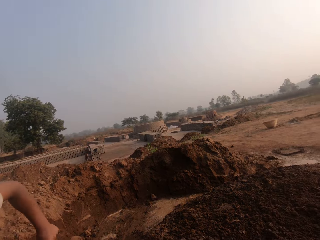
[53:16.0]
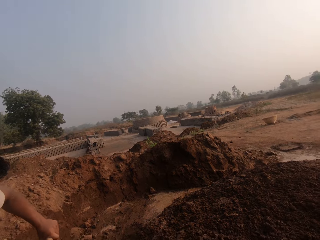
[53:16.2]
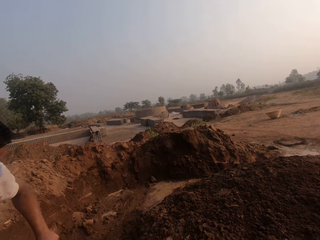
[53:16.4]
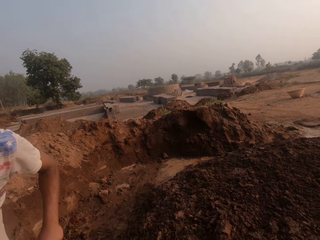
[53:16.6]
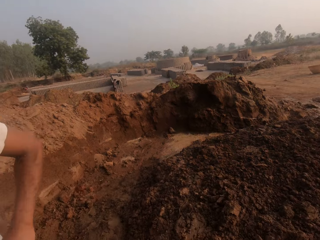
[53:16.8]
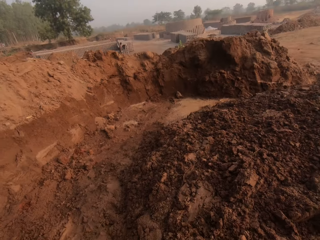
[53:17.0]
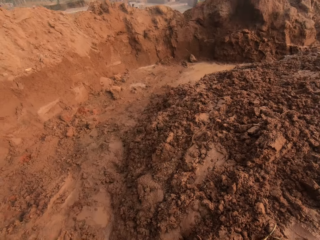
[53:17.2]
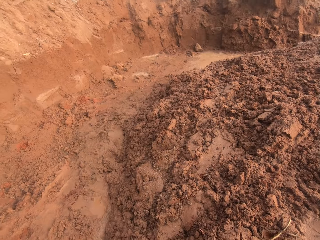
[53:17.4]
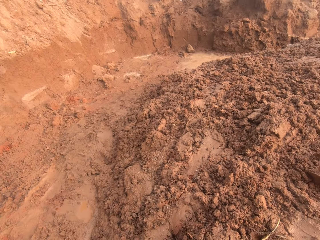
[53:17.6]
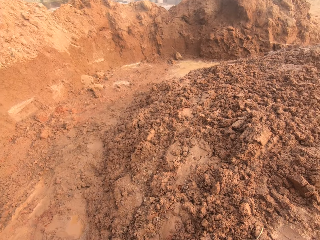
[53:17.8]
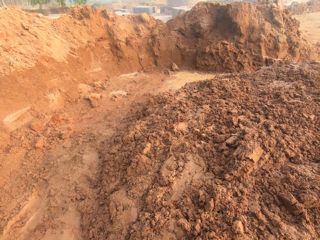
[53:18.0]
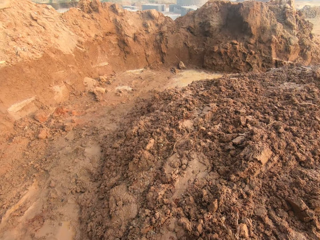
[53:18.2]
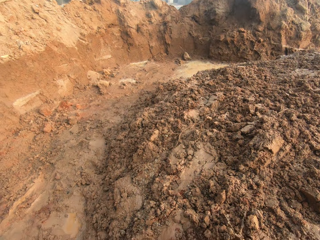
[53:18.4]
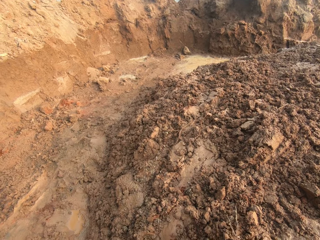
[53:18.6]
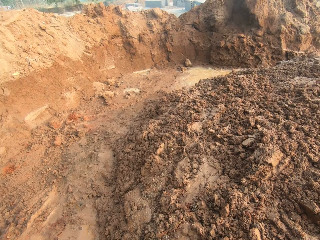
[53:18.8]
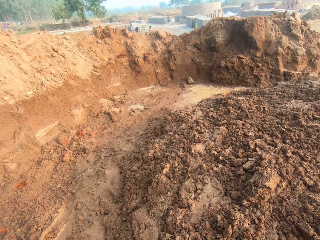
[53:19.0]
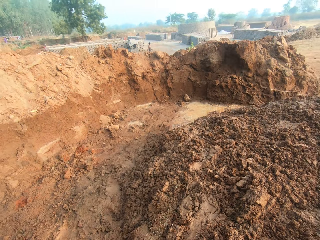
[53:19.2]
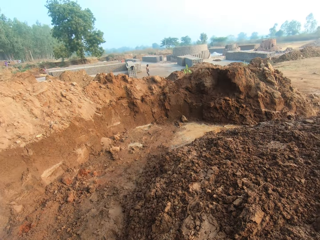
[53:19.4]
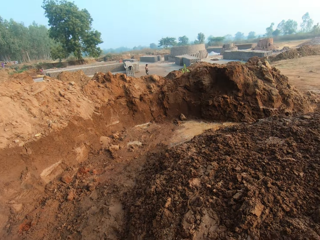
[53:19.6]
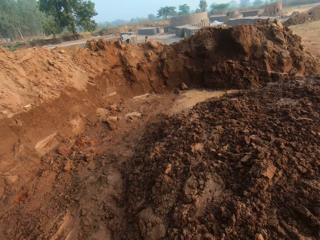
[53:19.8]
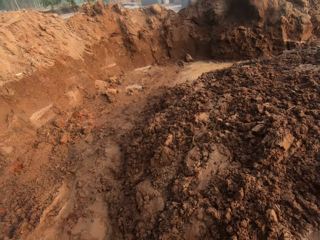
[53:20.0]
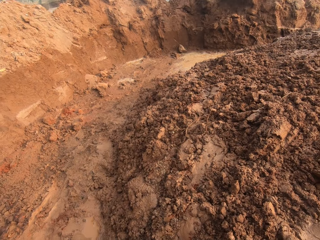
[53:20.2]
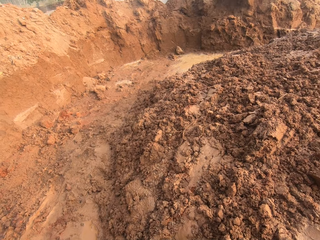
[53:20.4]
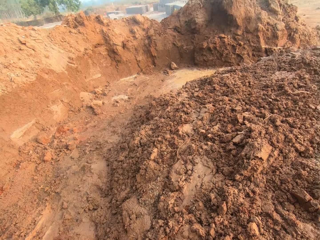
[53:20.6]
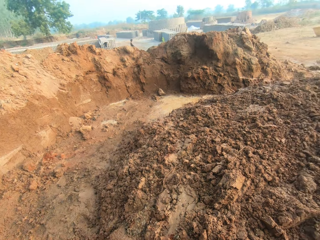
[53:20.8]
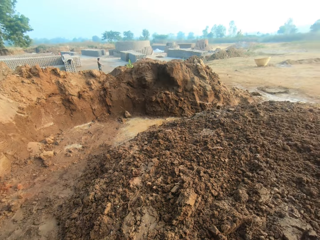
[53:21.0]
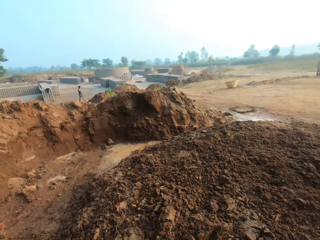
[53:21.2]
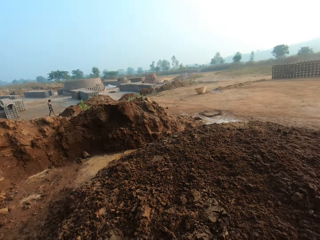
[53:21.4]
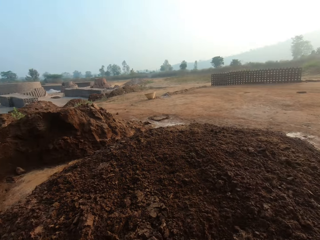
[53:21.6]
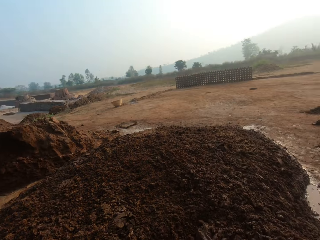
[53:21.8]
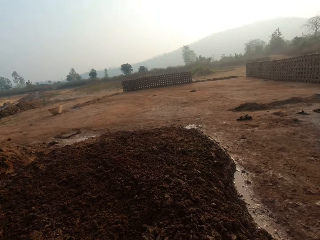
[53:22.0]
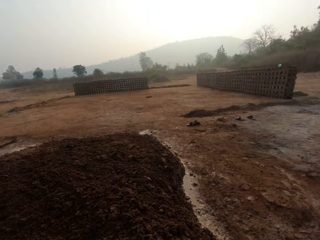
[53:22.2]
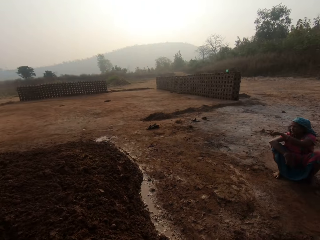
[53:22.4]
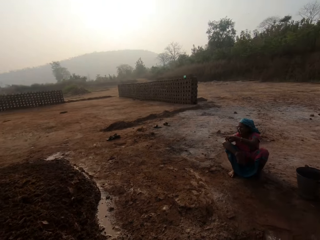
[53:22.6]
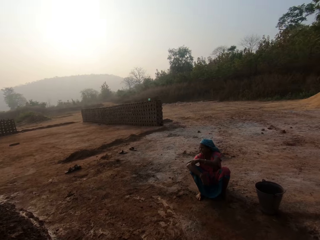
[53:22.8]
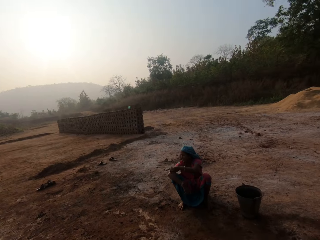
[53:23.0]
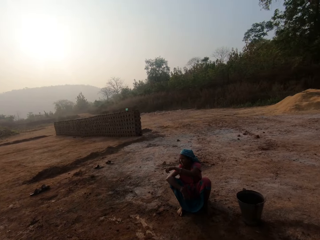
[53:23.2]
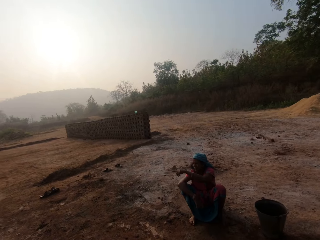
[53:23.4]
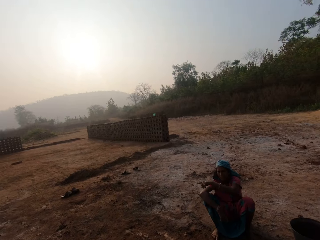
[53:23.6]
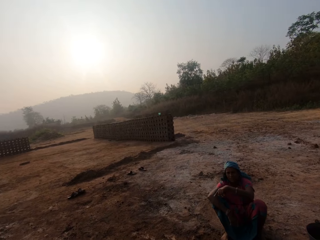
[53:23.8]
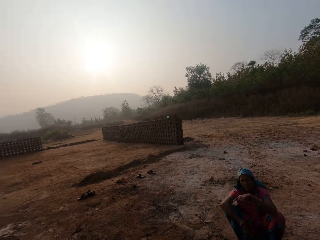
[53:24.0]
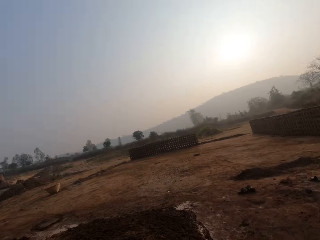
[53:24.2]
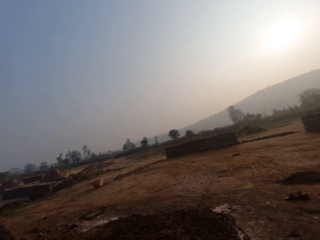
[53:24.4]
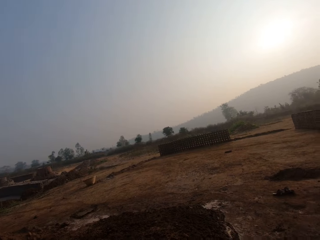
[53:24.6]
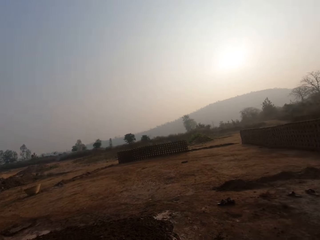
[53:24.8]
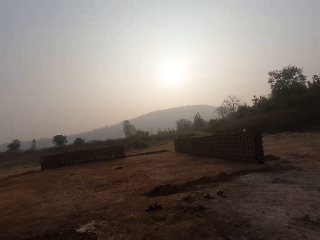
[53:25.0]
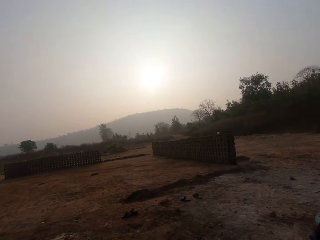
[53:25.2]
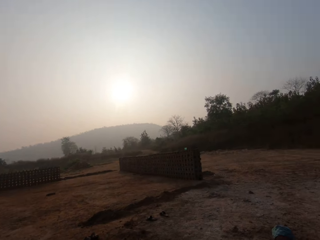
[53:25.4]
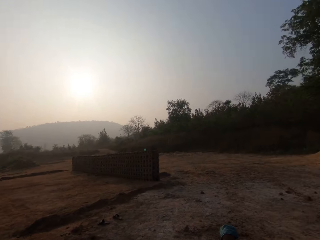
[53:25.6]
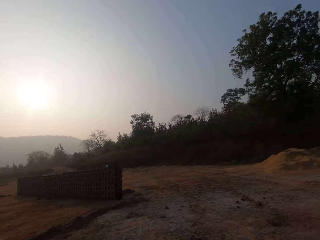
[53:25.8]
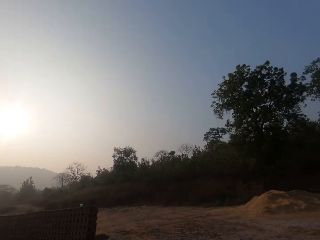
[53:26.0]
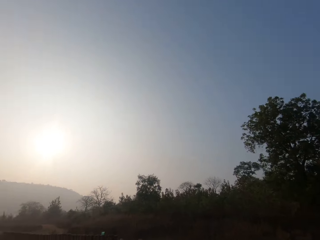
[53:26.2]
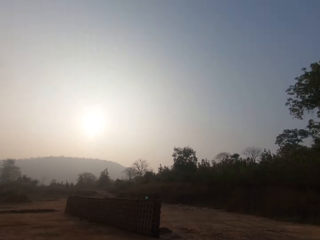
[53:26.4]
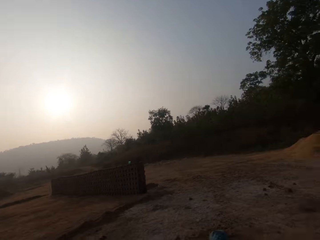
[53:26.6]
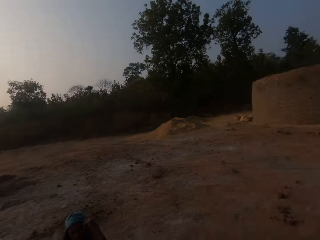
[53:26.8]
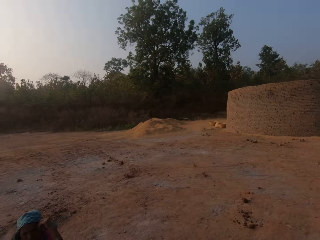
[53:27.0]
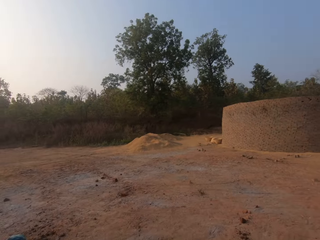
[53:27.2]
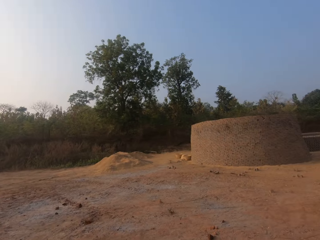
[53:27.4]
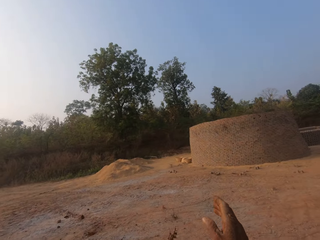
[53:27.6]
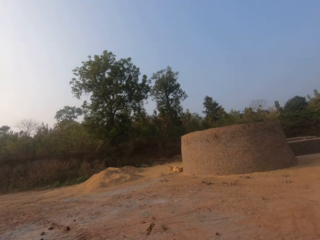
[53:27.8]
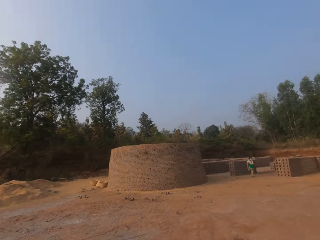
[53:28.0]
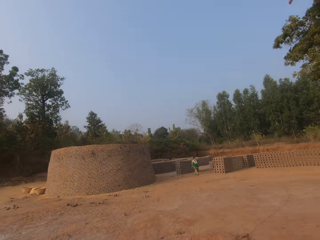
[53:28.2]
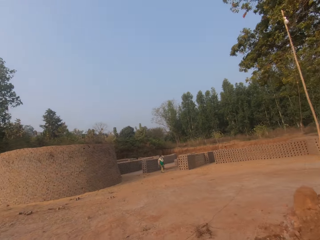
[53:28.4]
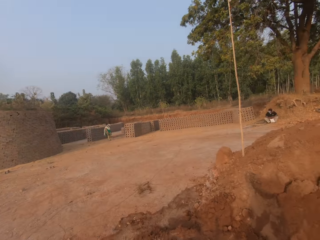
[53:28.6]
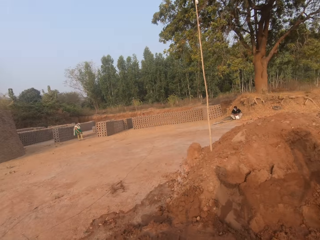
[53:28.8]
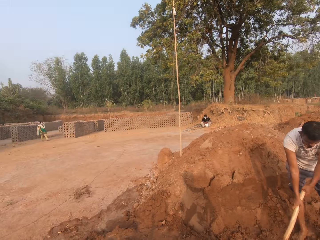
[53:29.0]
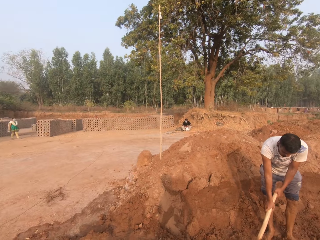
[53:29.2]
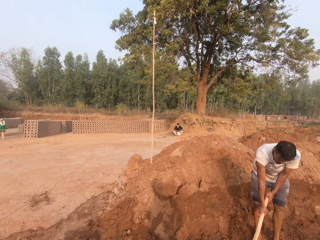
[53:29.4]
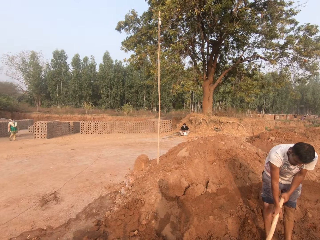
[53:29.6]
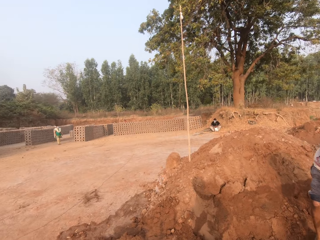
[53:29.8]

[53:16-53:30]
A man pours the sand on the hoe in his hands on the ground. A woman converses with the camera wearer. The camera wearer looks around. He throws a stone in his right hand on the ground. The man scoops sand from the ground with the hoe in his hands.

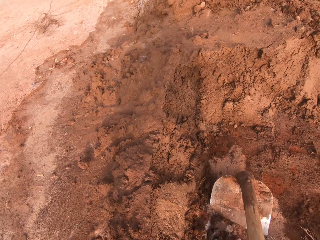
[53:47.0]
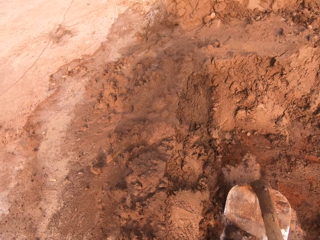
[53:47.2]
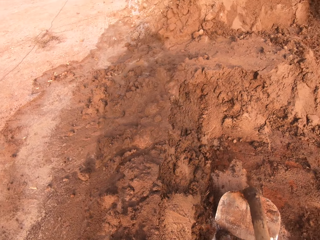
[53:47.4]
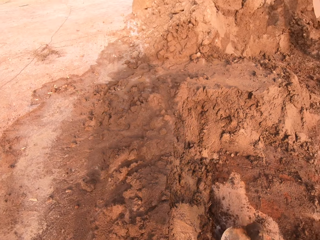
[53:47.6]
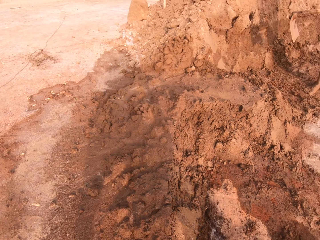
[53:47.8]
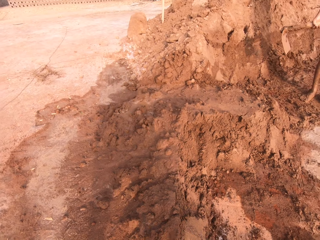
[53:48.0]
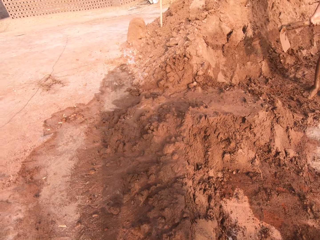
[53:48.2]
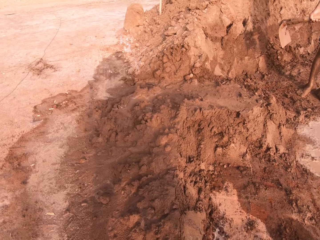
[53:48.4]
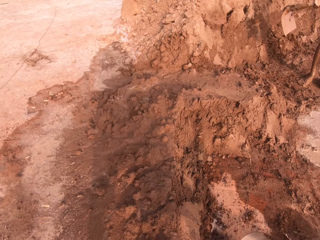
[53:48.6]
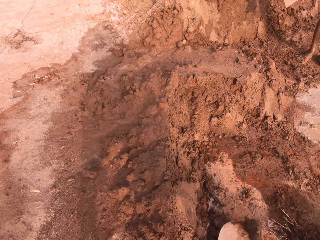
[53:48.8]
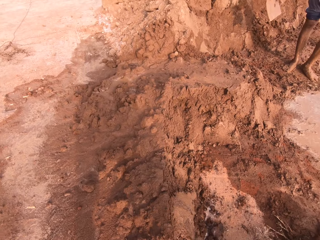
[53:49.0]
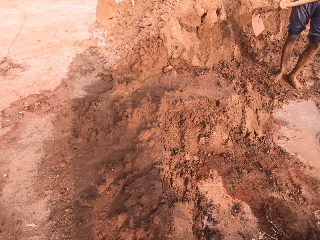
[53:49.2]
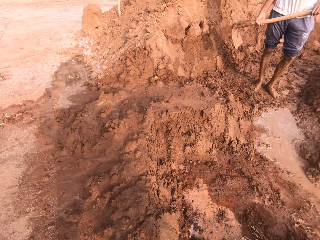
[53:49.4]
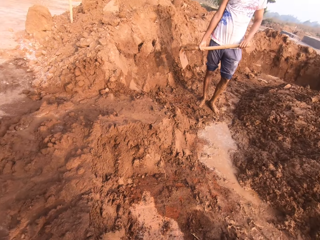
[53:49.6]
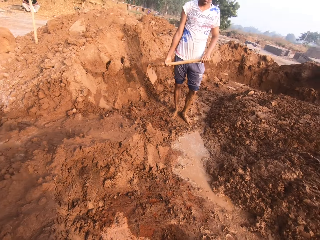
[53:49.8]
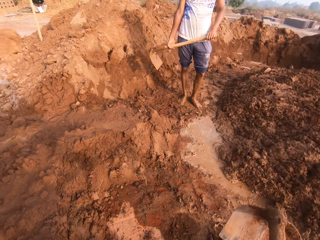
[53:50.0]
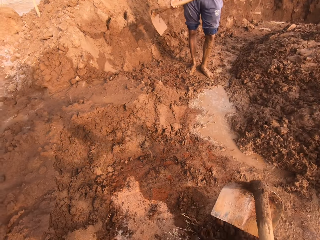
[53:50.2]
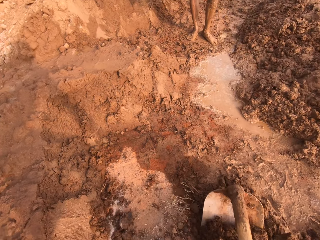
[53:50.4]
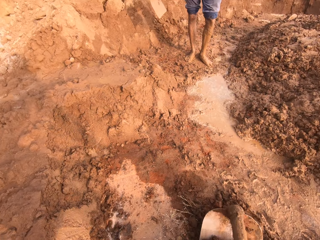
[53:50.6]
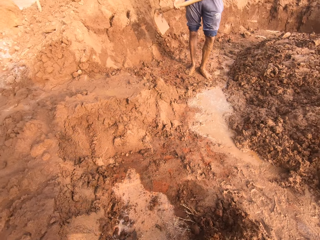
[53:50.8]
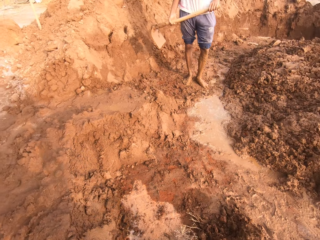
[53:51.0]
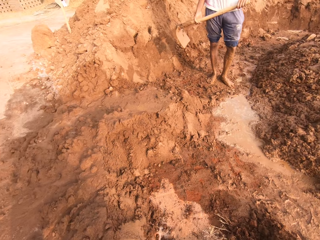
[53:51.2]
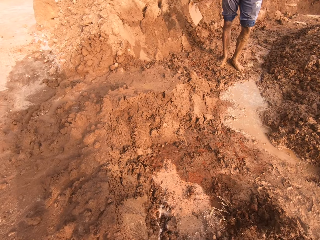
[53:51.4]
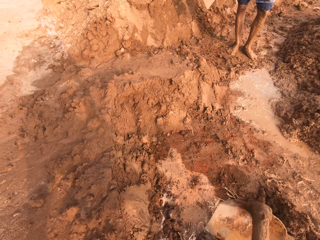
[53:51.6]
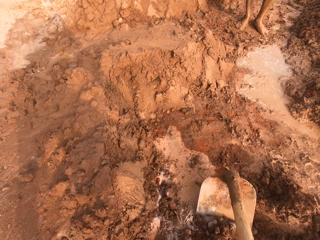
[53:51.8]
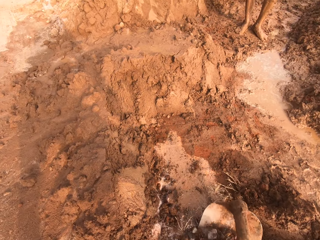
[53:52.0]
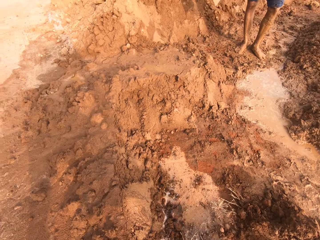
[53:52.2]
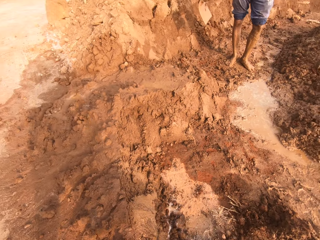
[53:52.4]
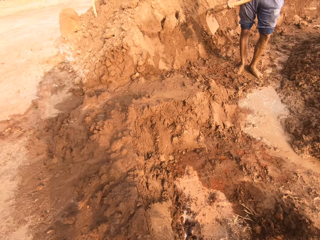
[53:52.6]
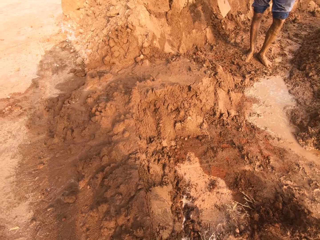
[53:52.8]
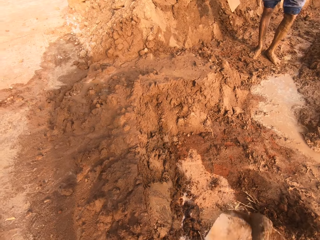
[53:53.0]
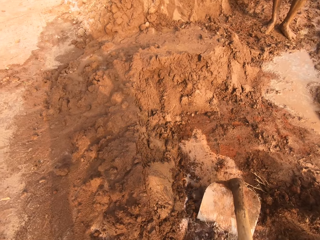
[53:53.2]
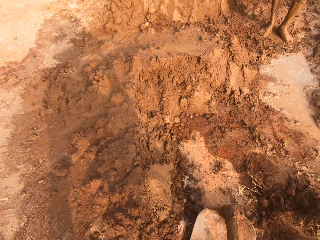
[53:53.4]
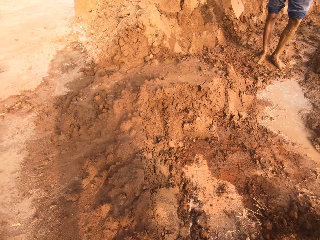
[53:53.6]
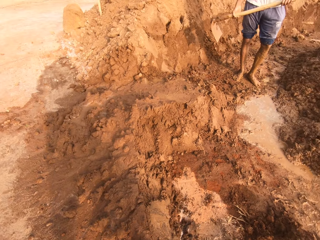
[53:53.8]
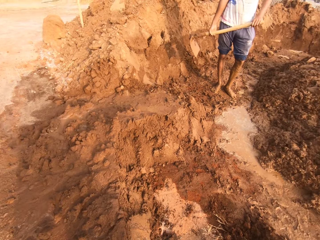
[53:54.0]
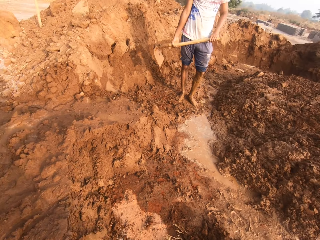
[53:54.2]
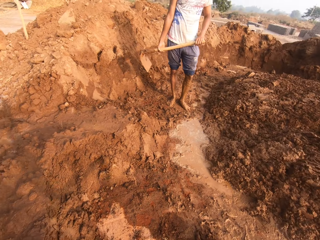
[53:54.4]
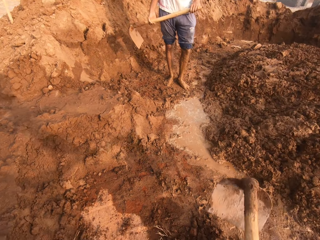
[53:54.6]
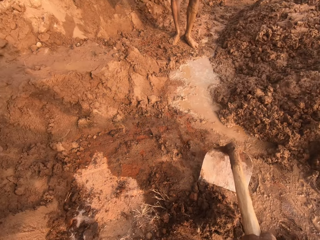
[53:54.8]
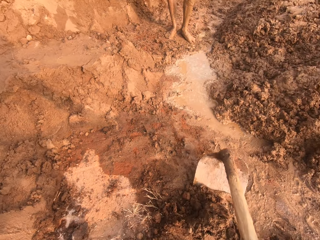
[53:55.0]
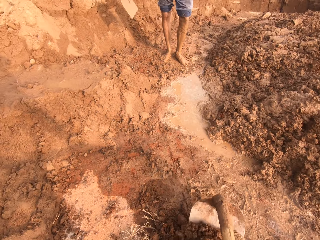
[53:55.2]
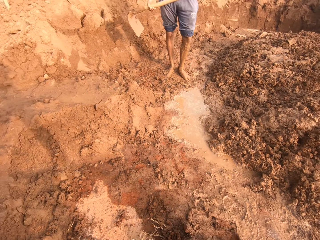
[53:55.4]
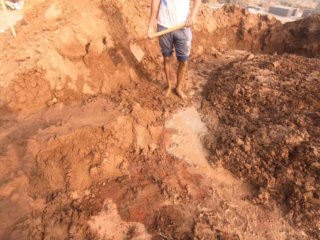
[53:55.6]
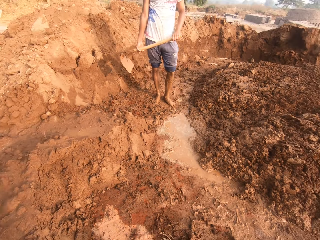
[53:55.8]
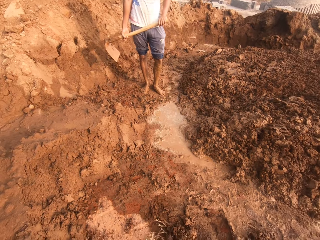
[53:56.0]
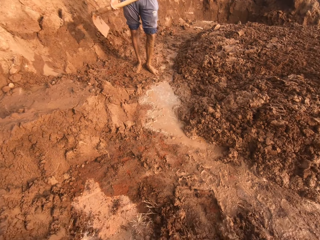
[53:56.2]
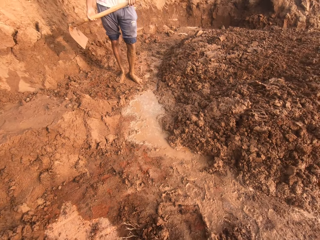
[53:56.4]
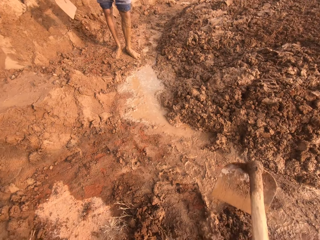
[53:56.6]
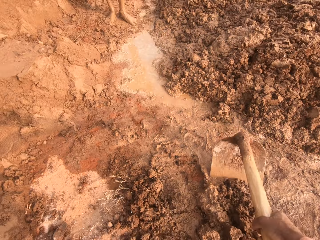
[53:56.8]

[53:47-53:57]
The camera wearer scoops sand from the ground with the hoe in his hands. He does so repeatedly. A man converses with the camera wearer. The camera wearer scoops sand from the ground with the hoe in his hands. He does so again.
